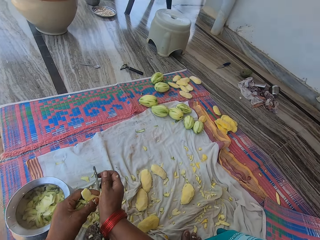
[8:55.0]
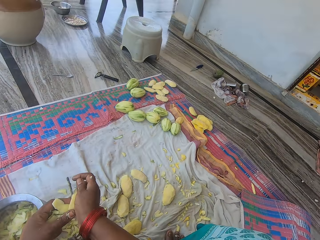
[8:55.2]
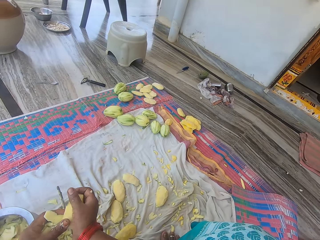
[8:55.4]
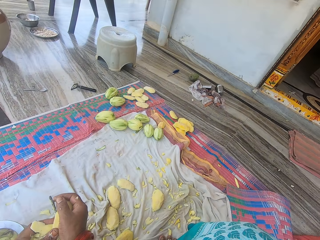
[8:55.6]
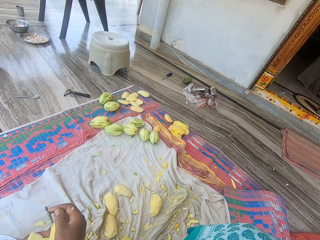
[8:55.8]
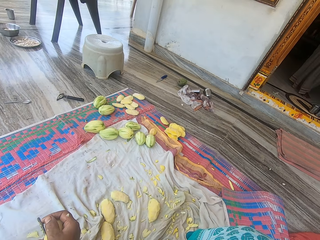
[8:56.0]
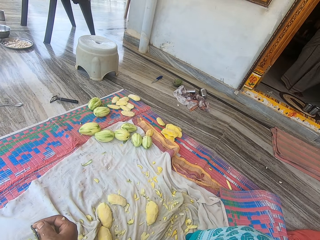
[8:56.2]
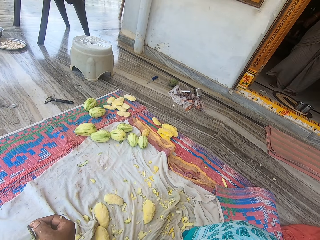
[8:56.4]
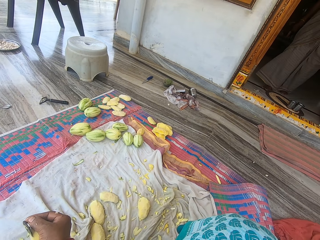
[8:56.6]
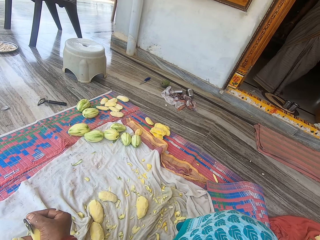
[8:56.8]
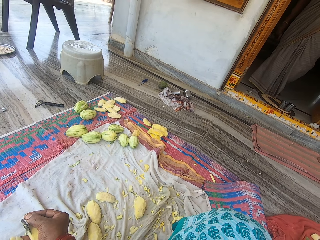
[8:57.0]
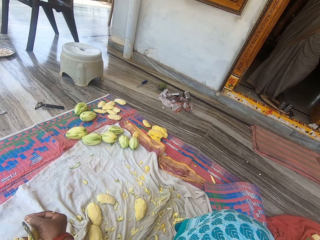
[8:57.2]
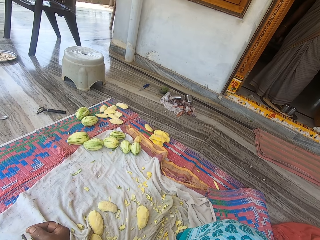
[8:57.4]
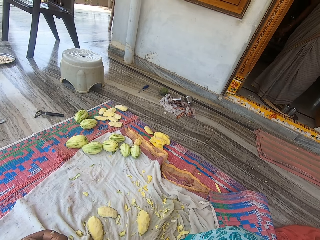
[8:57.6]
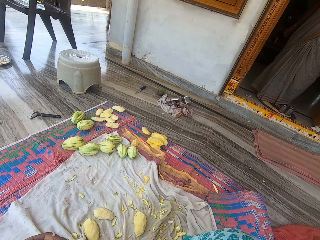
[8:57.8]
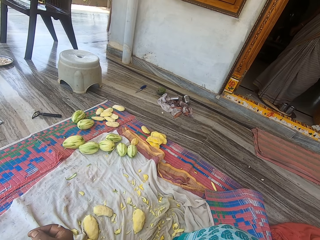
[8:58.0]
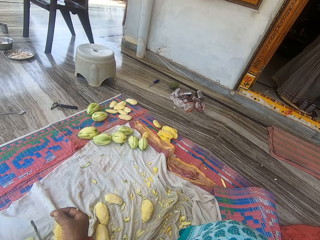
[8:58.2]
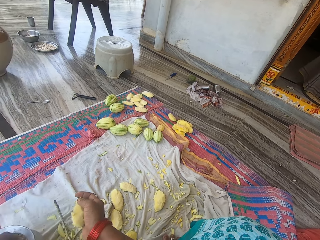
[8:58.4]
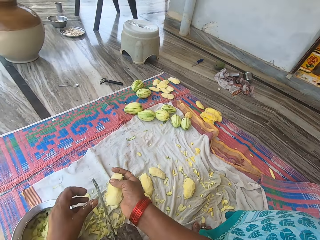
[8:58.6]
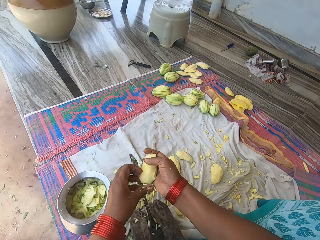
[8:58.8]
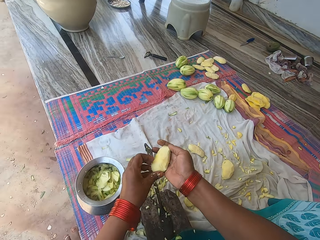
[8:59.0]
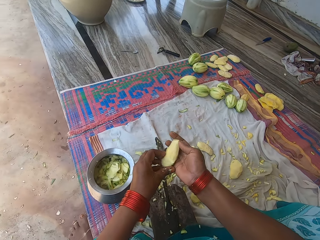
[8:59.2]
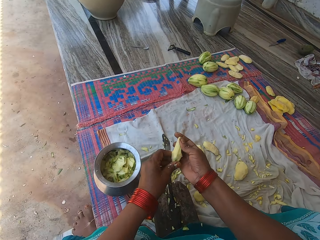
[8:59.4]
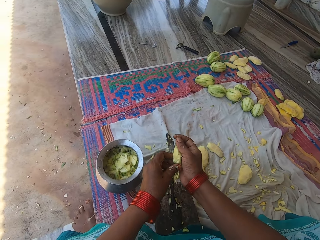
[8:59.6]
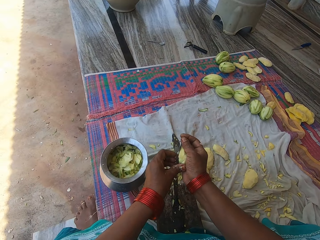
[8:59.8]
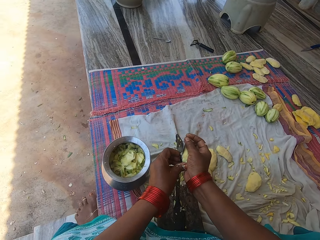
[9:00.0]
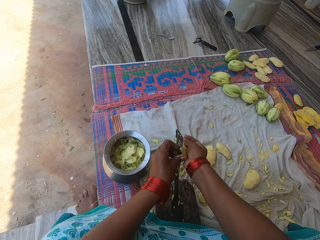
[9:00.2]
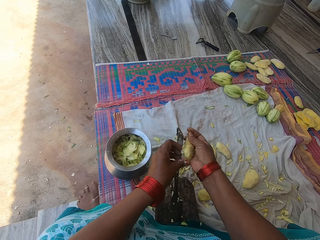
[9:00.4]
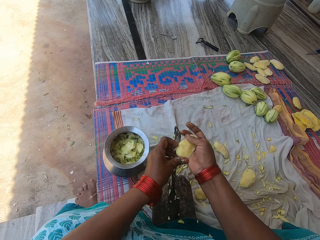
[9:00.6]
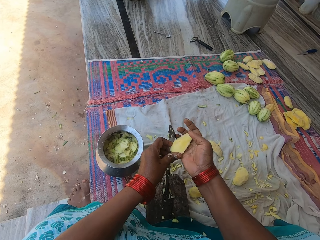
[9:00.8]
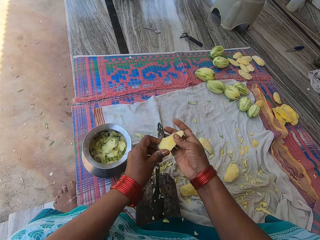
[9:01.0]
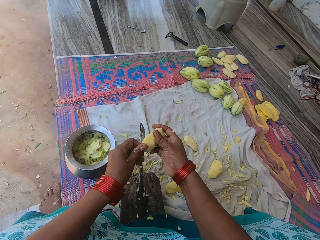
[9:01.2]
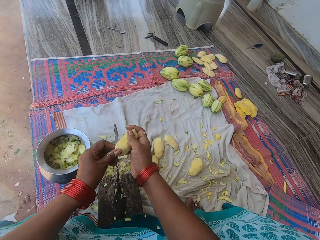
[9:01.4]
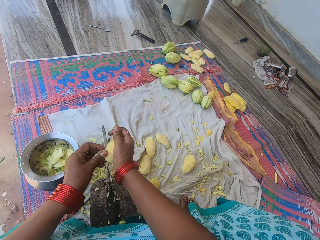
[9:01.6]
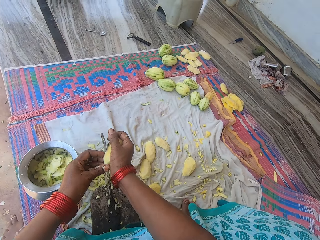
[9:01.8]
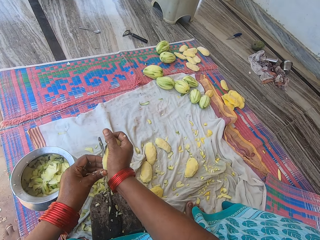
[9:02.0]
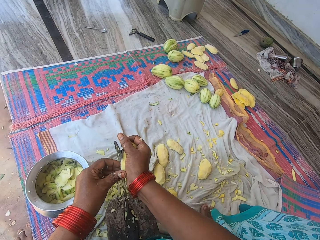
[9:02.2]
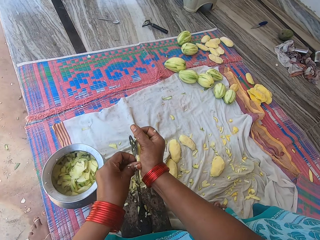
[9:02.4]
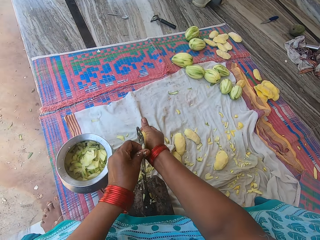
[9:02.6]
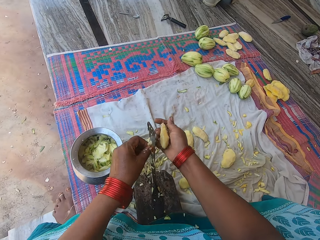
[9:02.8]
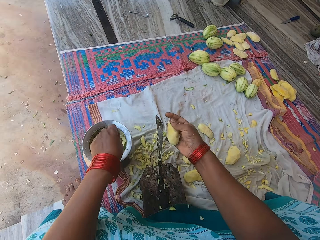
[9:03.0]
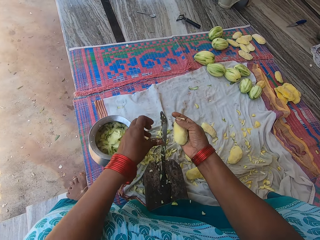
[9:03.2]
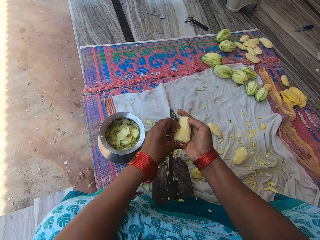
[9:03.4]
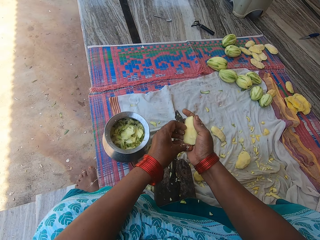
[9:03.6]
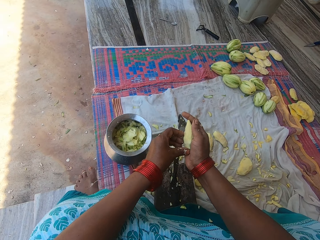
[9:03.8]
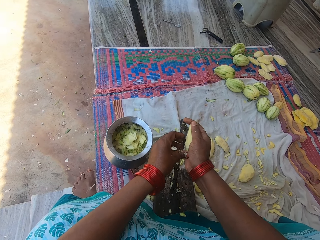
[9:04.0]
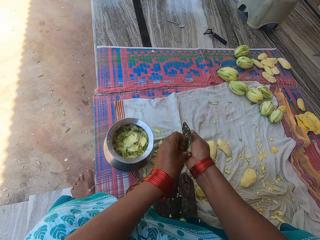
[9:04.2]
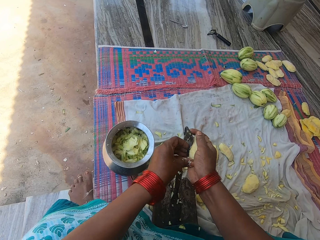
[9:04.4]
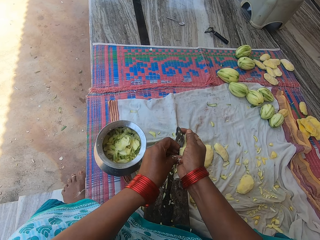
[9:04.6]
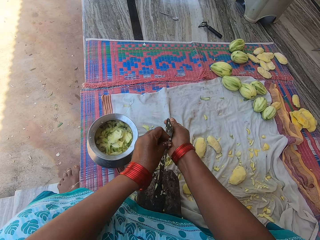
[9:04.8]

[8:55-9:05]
The camera wearer converses with the woman. They pour the chopped mangoes in the pot. They cut a piece of mango into pieces with the knife. They converse with the woman. They drop the piece of mango in the pot. They cut a piece of mango with the knife.

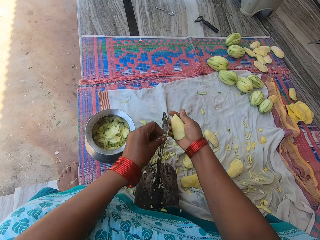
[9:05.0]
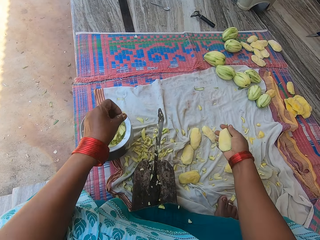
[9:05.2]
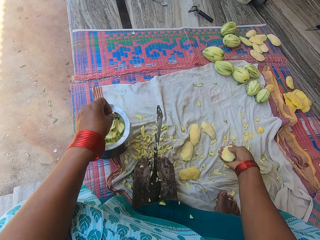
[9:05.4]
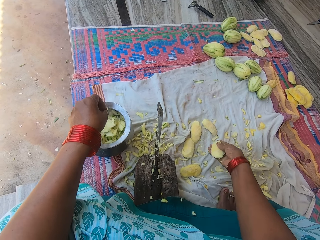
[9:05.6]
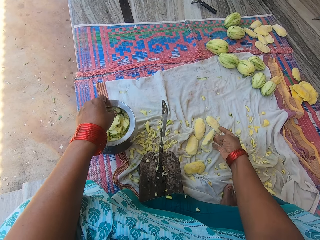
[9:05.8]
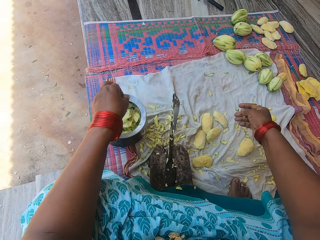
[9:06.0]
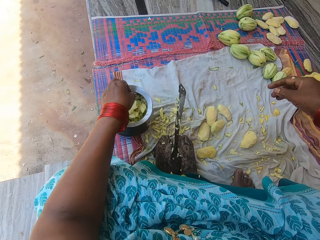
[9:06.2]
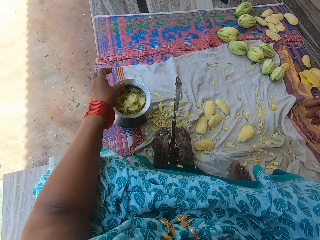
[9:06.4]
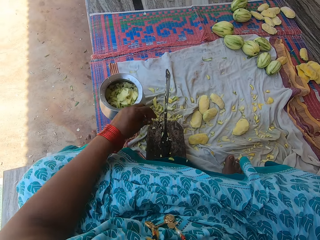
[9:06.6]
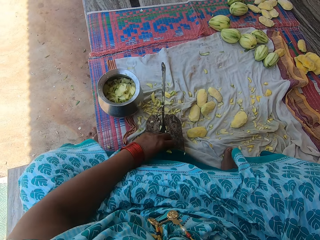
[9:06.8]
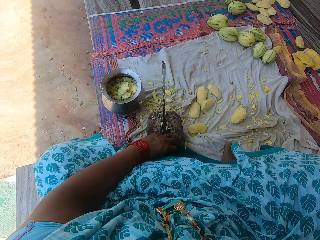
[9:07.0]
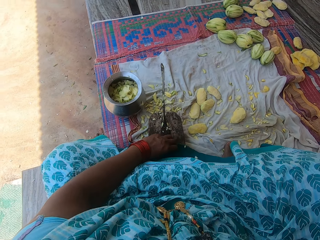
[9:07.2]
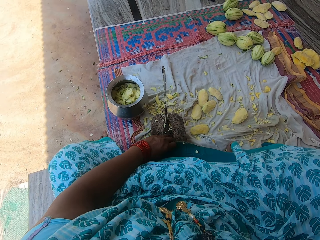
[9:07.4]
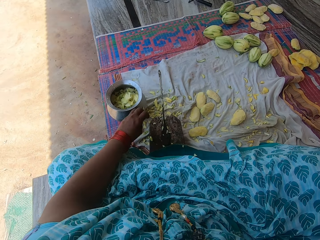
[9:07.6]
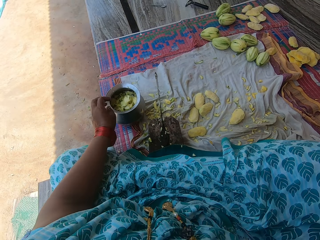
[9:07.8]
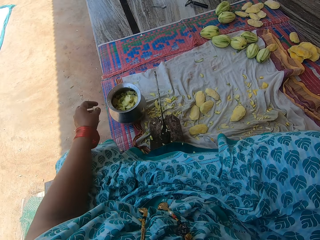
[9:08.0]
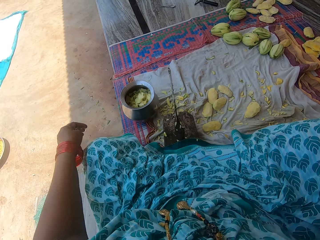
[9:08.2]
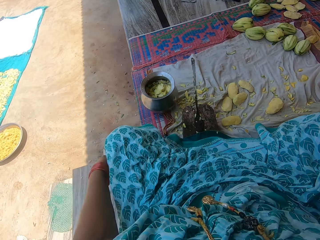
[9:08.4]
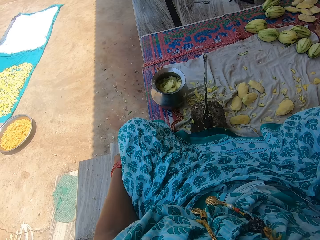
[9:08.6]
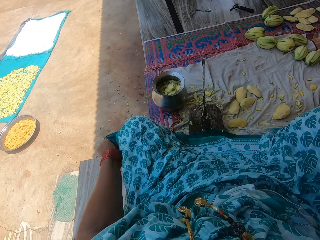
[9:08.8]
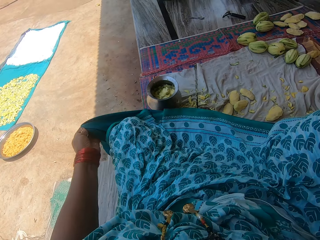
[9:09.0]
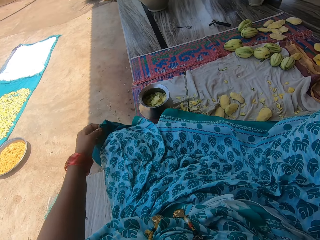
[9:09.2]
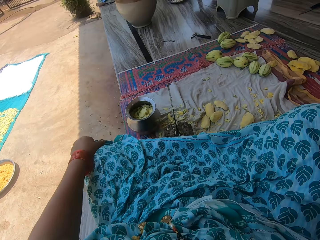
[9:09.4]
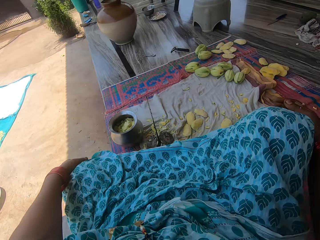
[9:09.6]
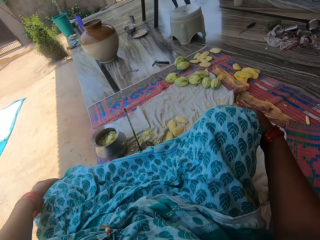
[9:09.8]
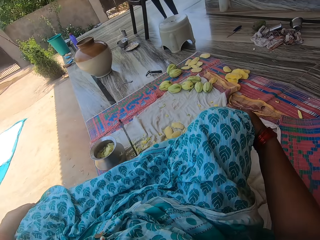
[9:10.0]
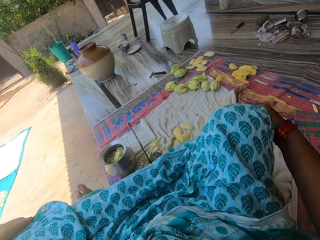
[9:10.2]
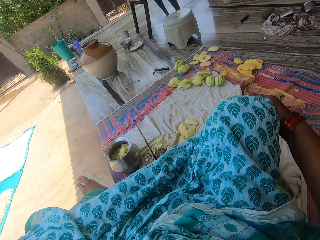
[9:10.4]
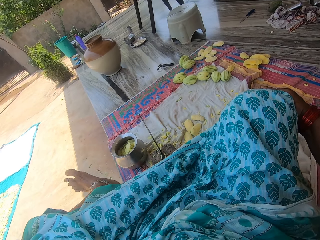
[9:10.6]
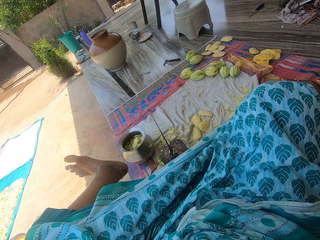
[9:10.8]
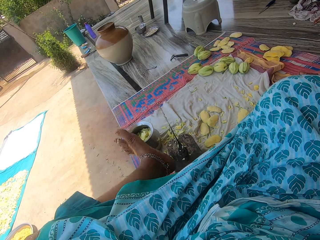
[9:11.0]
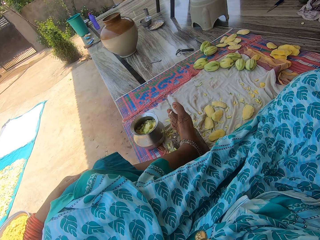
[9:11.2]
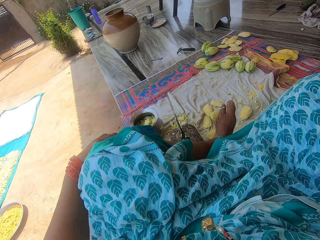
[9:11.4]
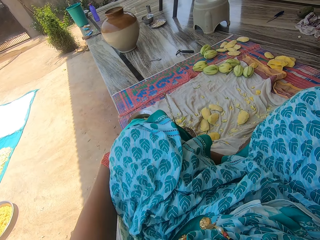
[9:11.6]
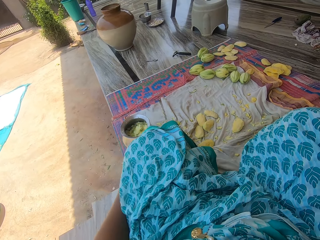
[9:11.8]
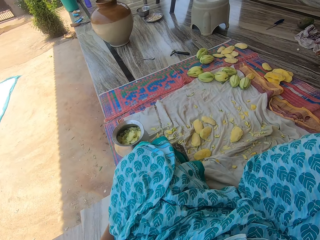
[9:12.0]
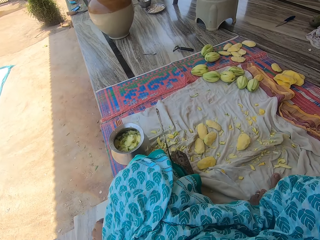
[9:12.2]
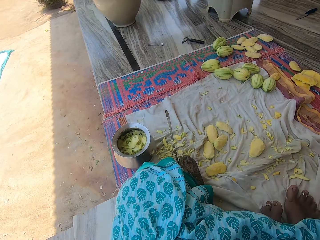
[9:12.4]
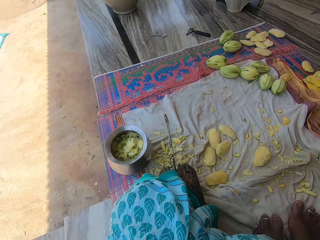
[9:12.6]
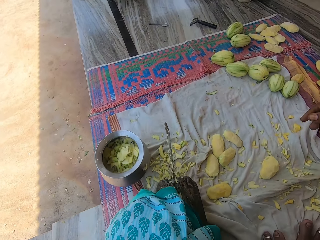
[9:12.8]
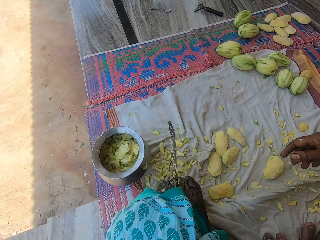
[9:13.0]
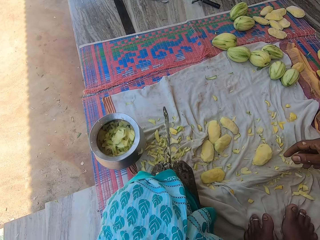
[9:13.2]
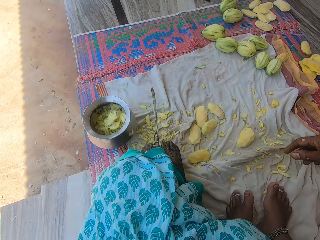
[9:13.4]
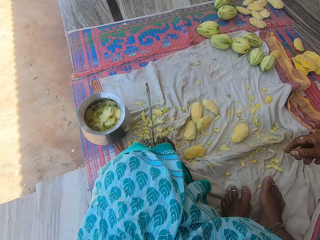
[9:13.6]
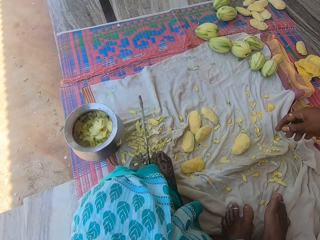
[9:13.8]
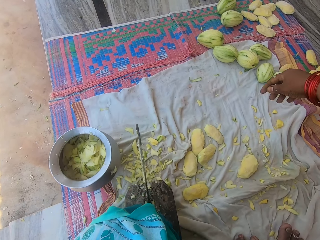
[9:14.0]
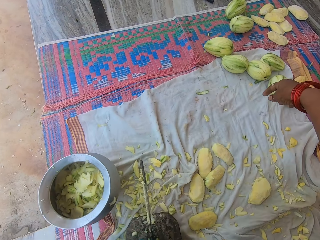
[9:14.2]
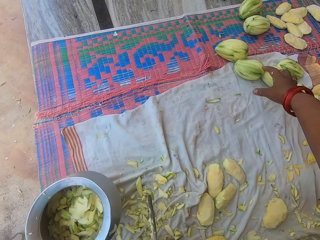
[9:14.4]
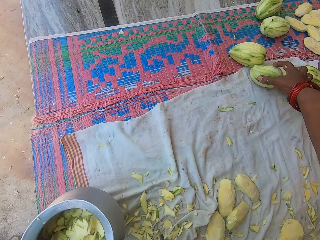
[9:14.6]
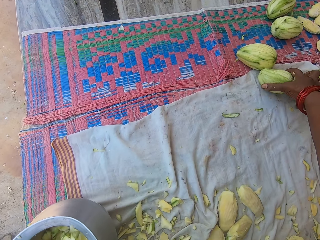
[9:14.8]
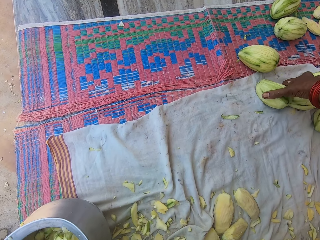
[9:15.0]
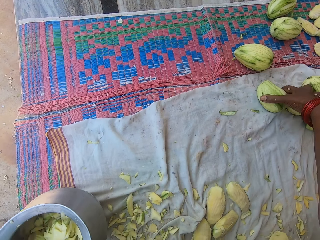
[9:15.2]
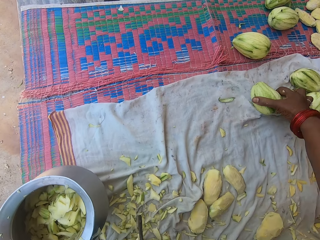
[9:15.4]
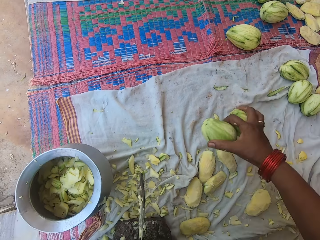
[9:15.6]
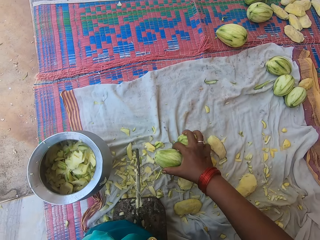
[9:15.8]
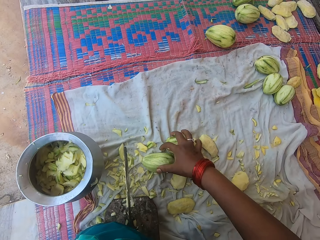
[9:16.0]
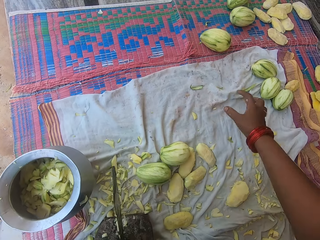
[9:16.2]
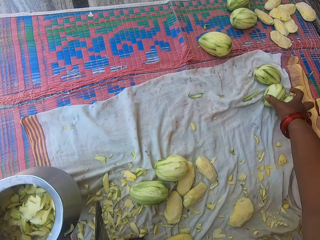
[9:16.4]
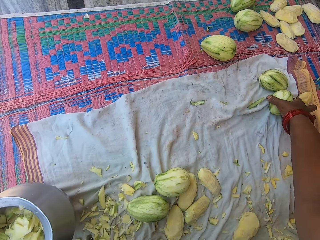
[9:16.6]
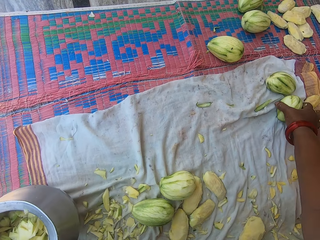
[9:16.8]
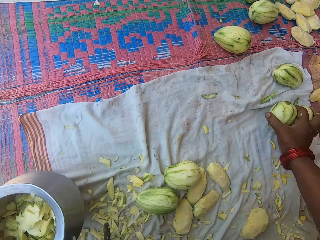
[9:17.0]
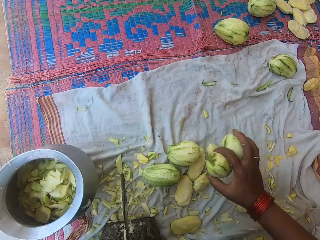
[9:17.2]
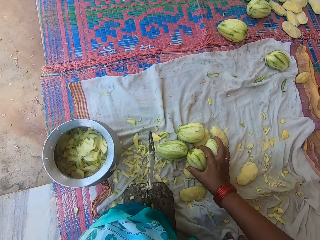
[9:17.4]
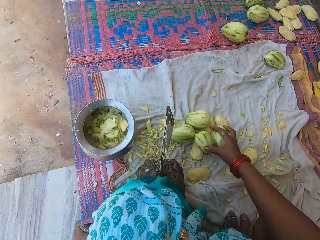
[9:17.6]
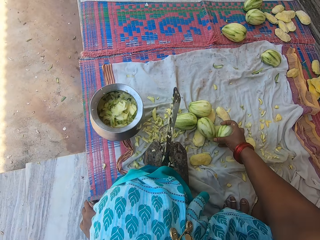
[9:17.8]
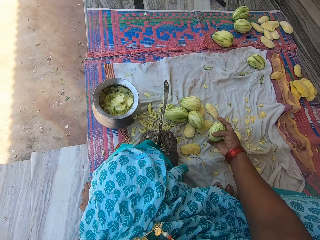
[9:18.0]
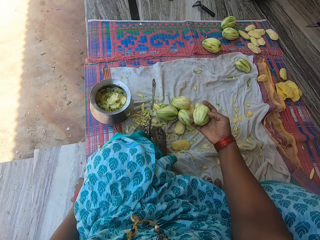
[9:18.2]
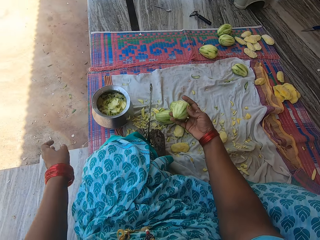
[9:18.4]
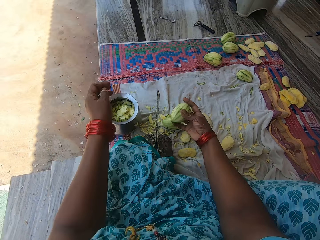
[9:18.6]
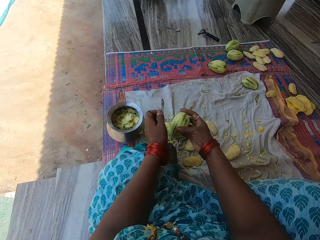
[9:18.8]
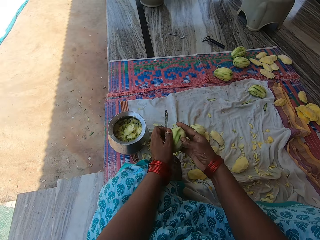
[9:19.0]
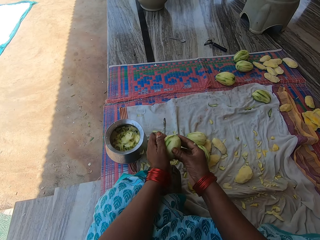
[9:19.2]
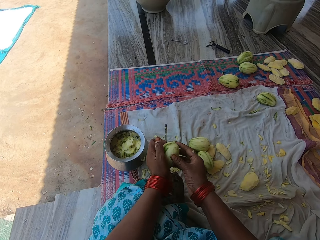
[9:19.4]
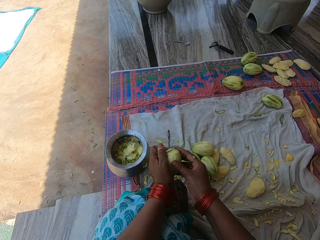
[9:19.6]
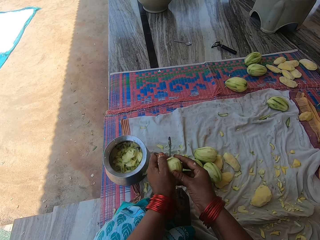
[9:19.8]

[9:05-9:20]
The camera wearer drops the mango seed on the mat. She drops the piece of mango in the pot. She picks up a piece of mango on the knife stand. She drops the piece of mango in the pot. She holds her dress with her left hand. She looks around the compound. She raises her left leg. She picks up two peeled unripe mangos on the mat. She drops the mangos on the mat close to the knife stand. She picks up the two peeled unripe mangos on the mat again and drops the mangos on the mat close to the knife stand again. She picks up a mango on the mat. She presses the mango on the knife. She holds the mango with both hands.
